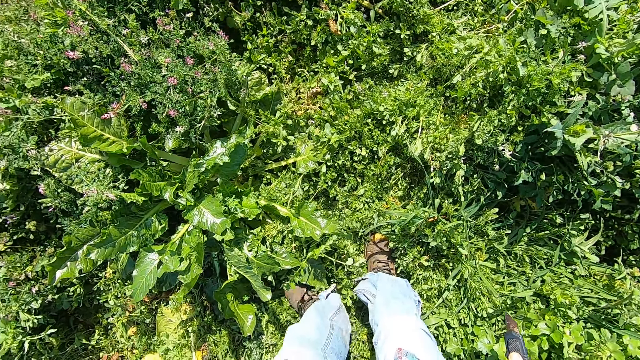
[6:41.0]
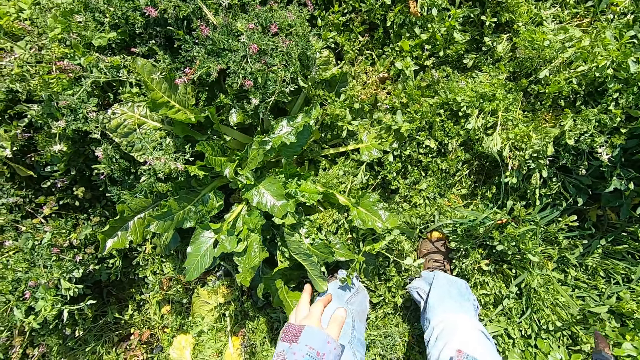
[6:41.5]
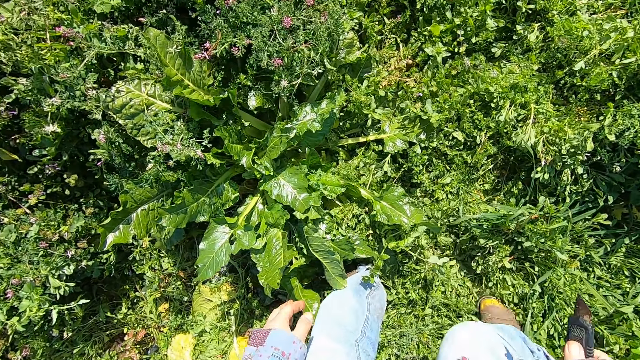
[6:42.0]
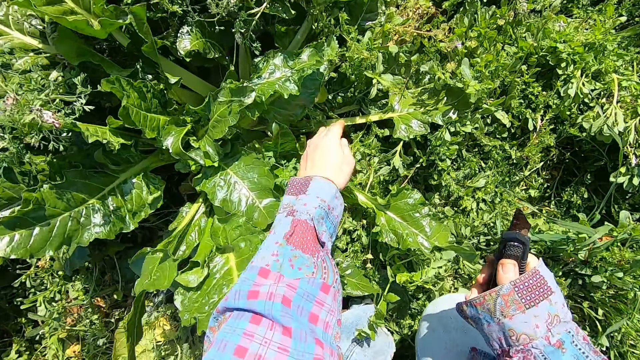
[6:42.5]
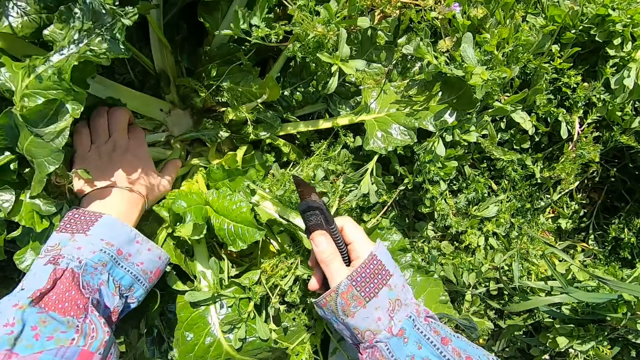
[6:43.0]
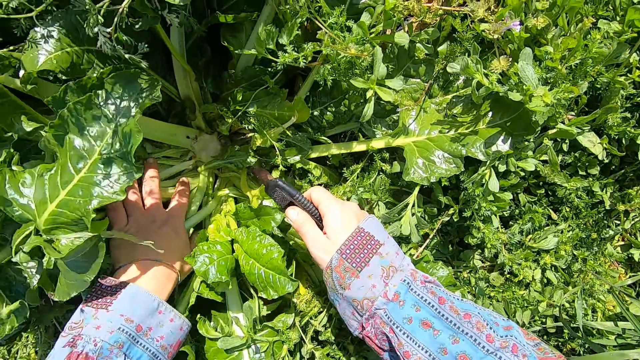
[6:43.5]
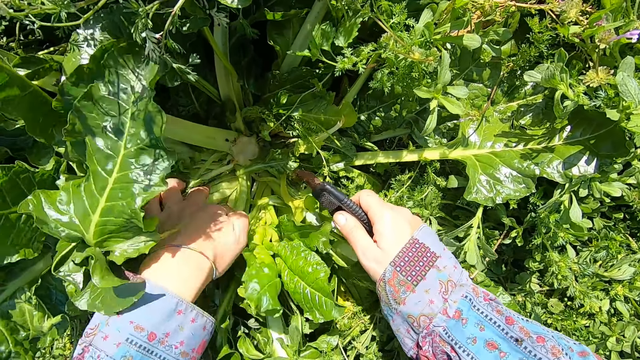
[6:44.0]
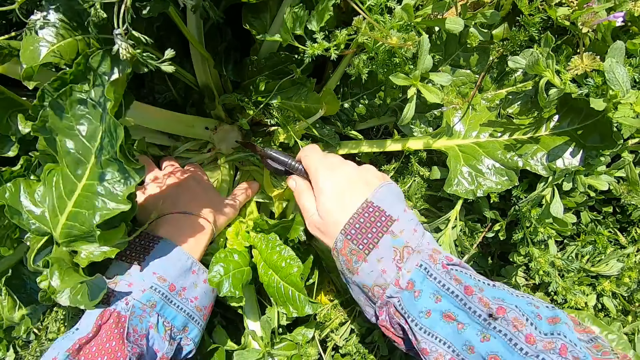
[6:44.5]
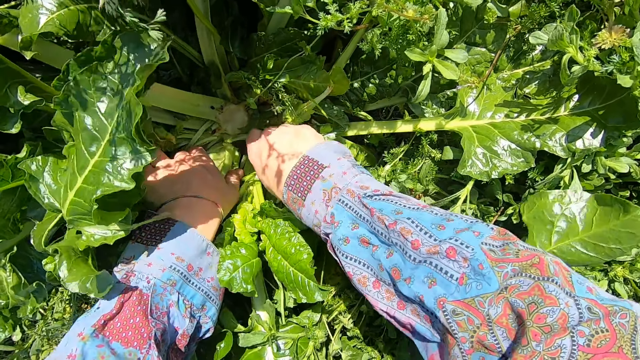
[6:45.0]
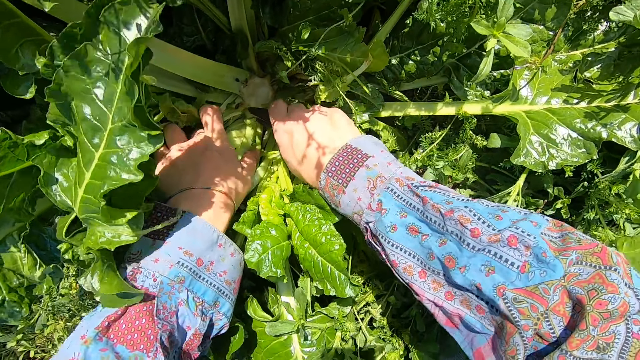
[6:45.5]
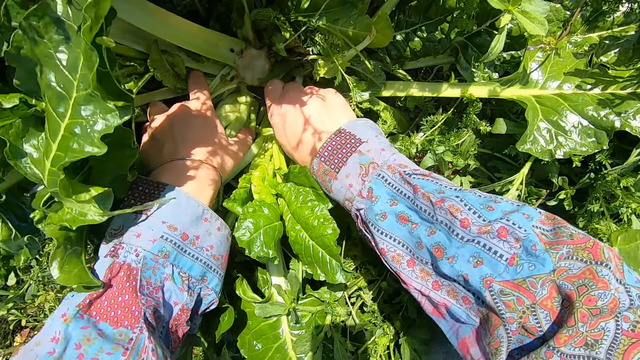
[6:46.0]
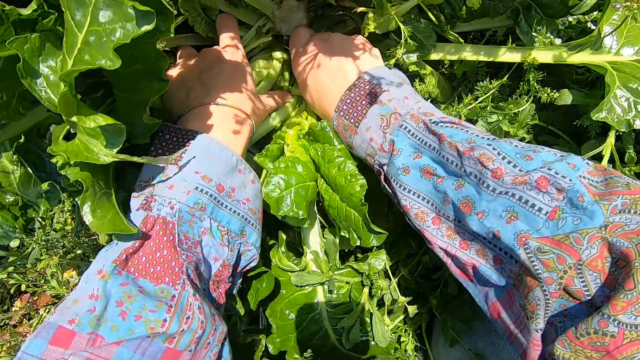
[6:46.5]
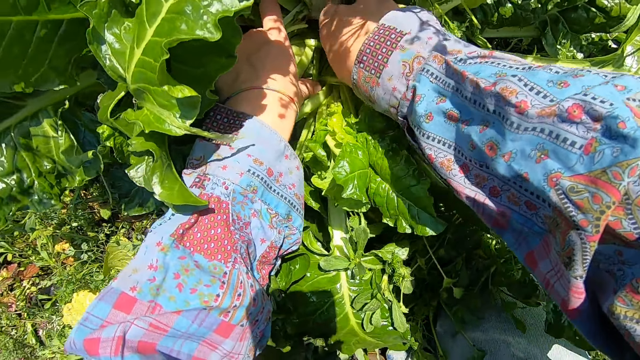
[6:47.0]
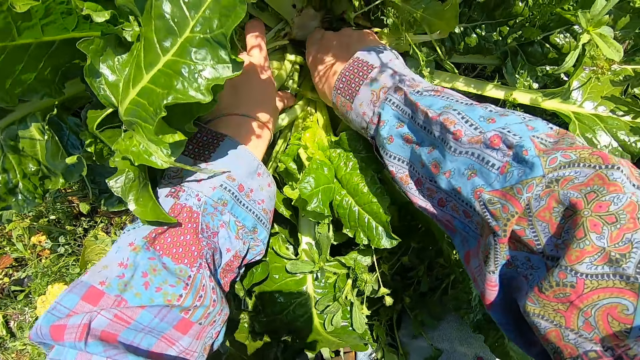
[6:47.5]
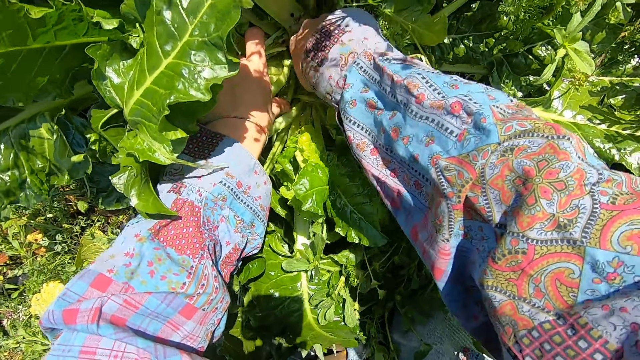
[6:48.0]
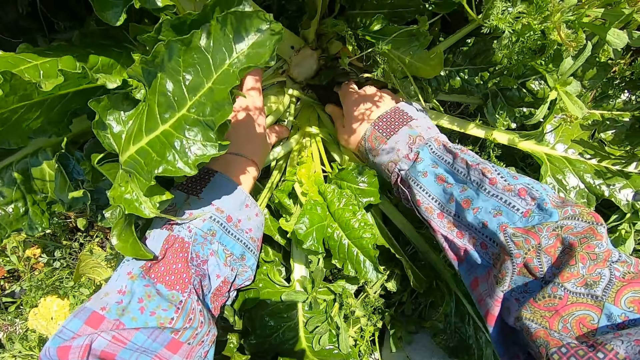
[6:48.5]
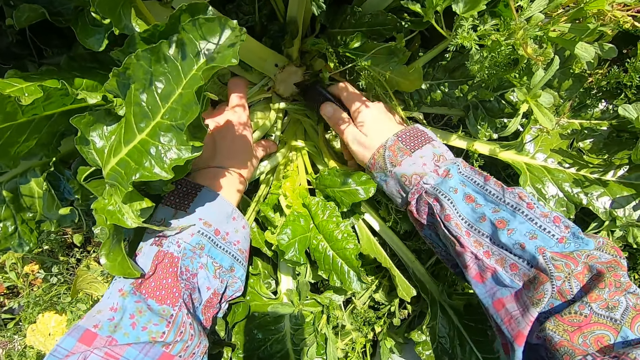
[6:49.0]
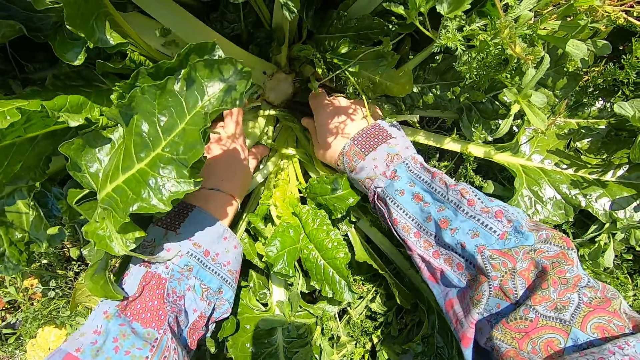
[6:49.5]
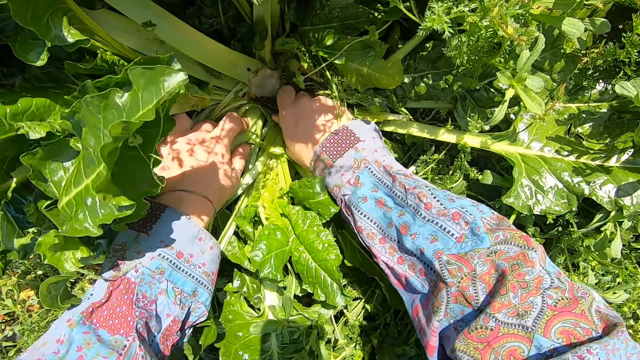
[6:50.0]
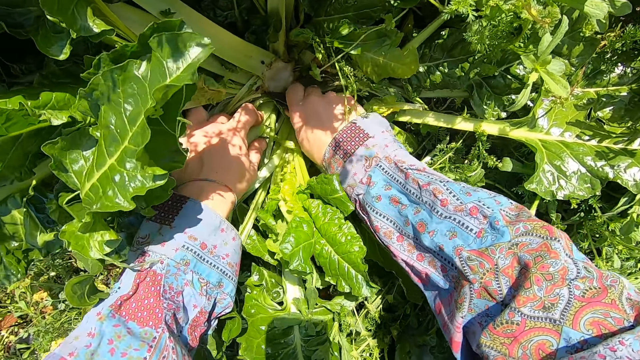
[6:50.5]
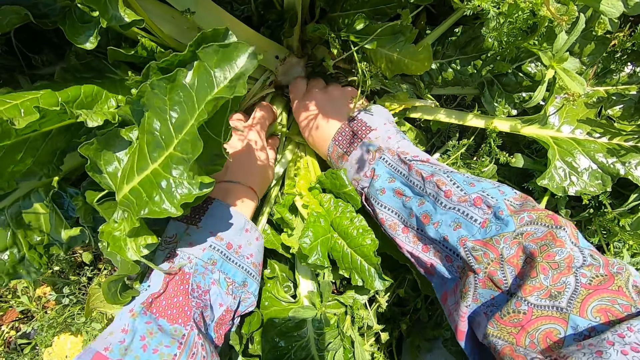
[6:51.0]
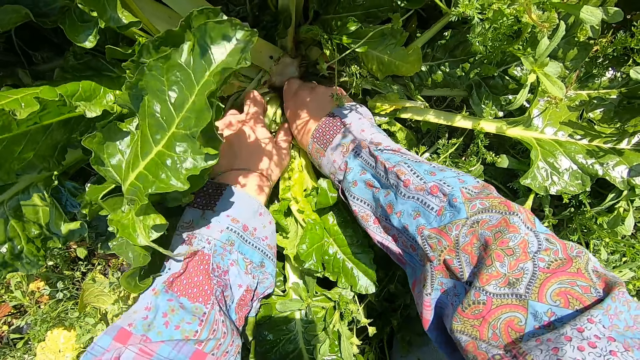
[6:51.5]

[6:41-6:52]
The camera wearer walks in the garden. They cut the chard with the cutter.

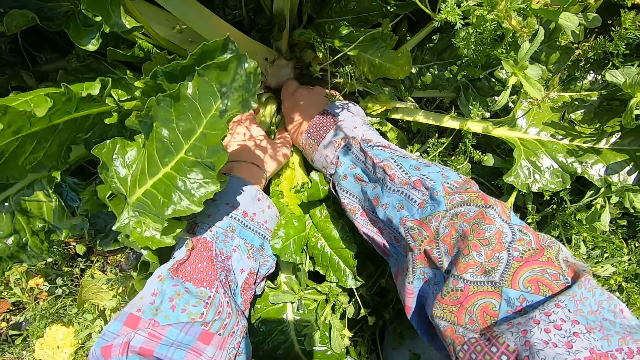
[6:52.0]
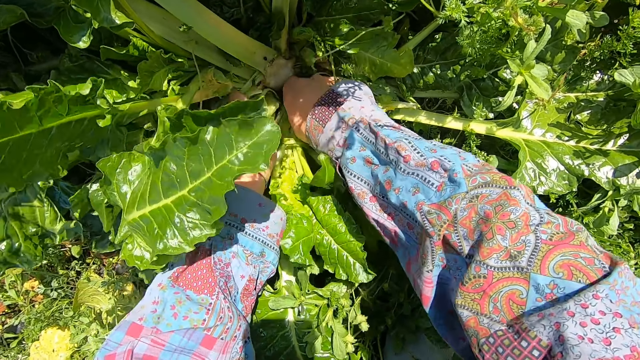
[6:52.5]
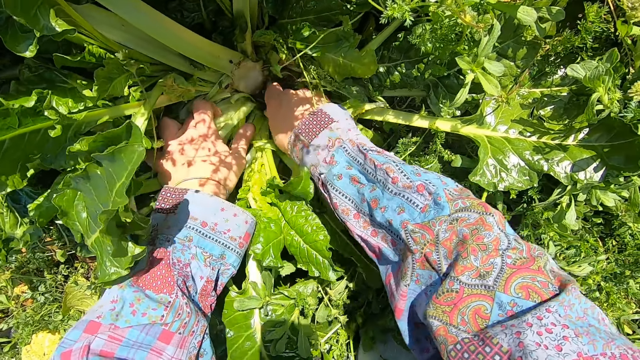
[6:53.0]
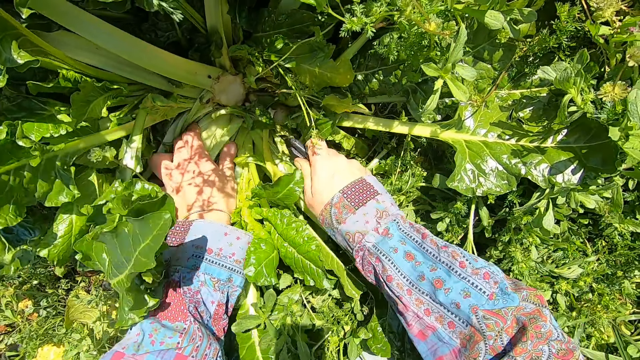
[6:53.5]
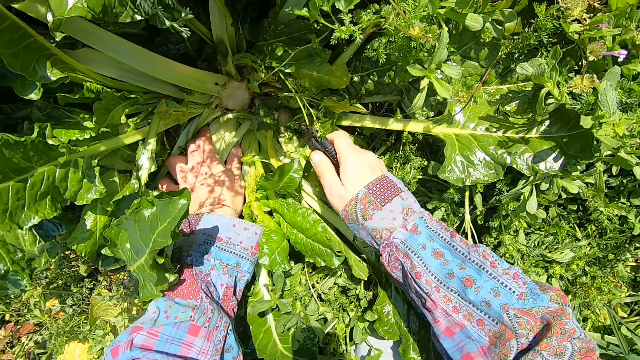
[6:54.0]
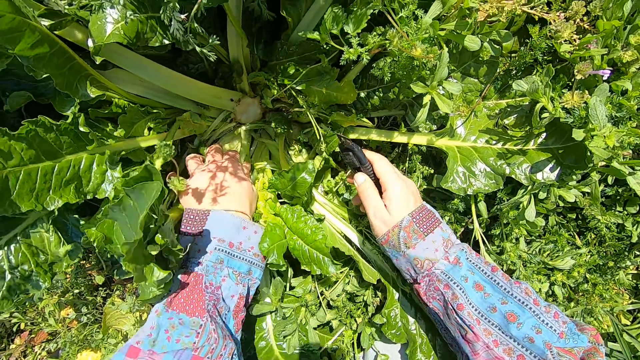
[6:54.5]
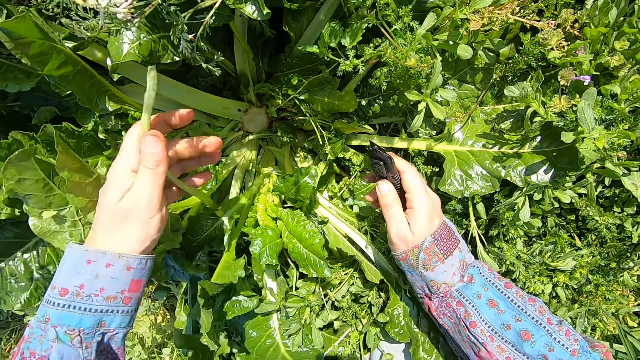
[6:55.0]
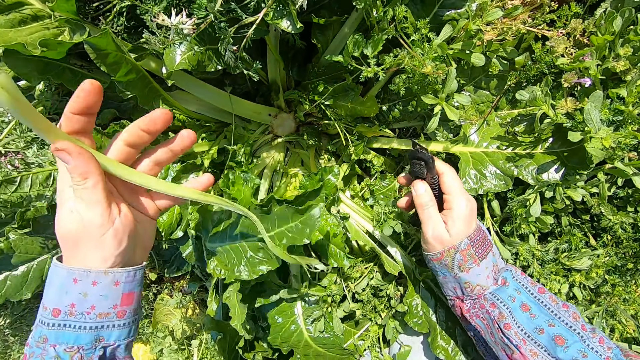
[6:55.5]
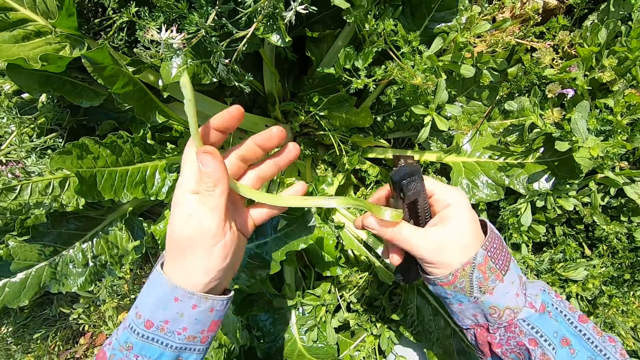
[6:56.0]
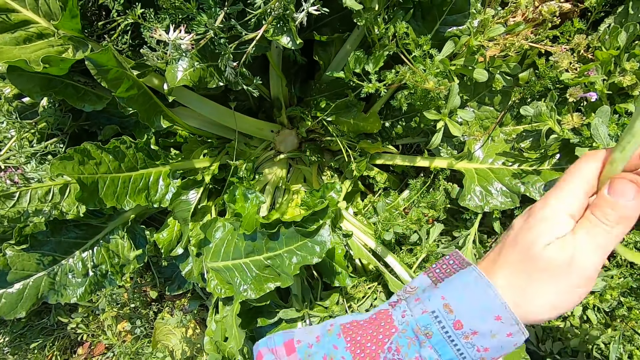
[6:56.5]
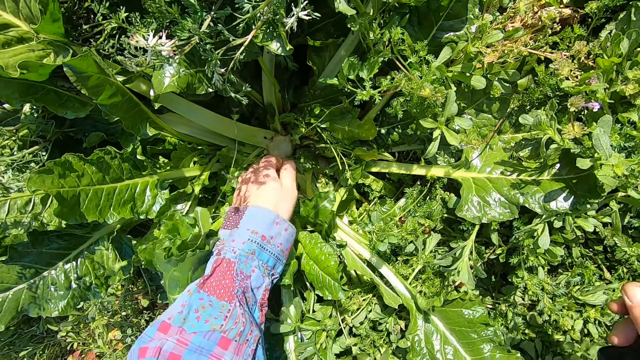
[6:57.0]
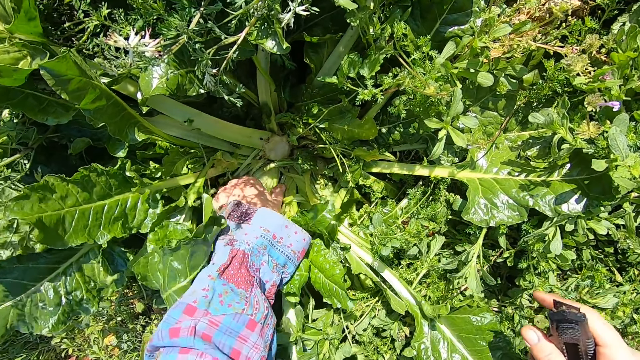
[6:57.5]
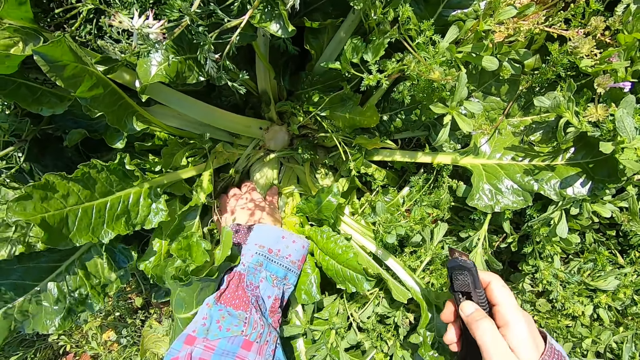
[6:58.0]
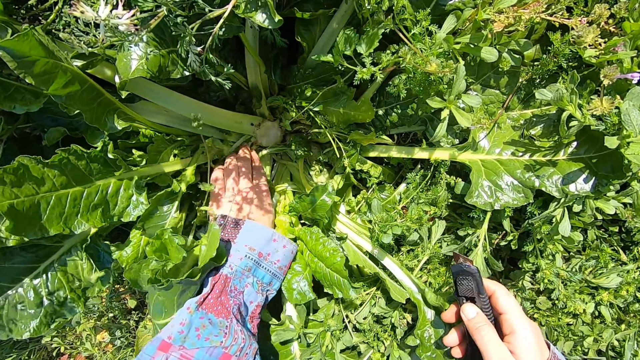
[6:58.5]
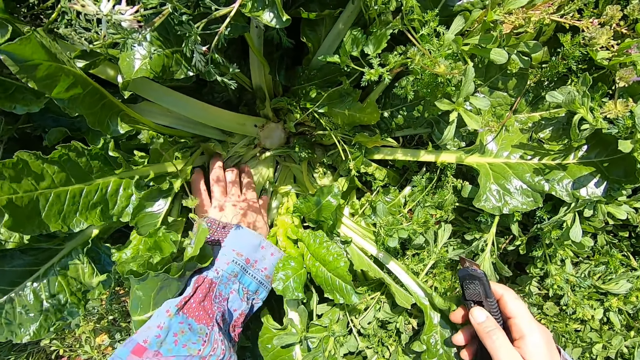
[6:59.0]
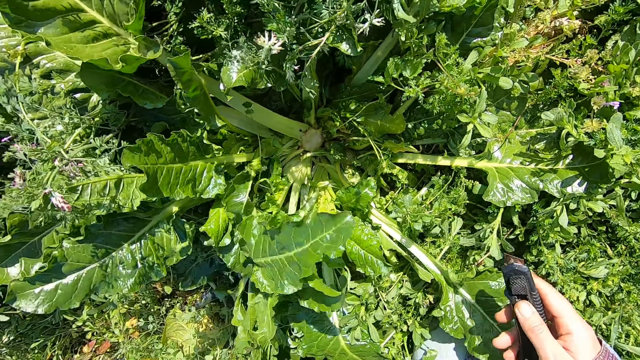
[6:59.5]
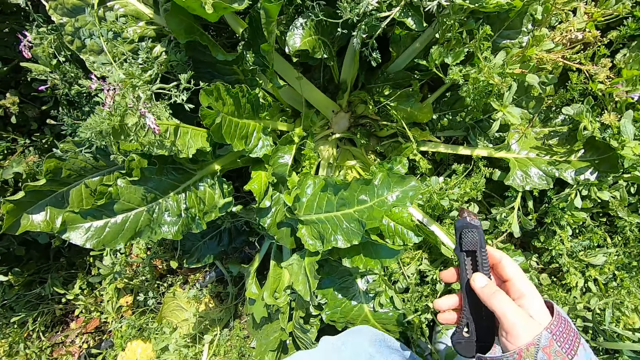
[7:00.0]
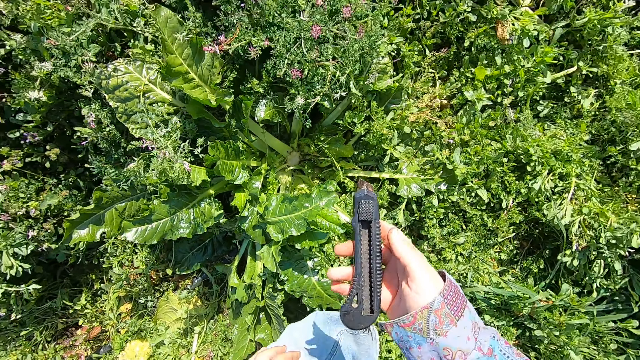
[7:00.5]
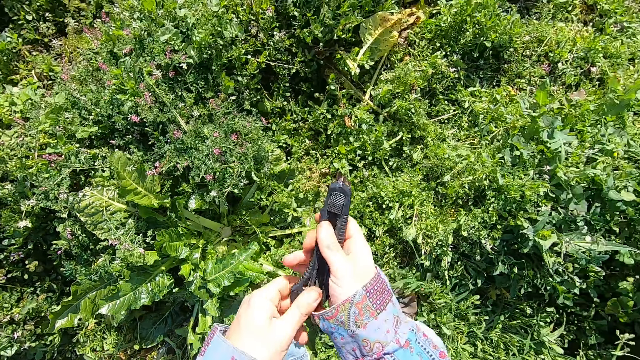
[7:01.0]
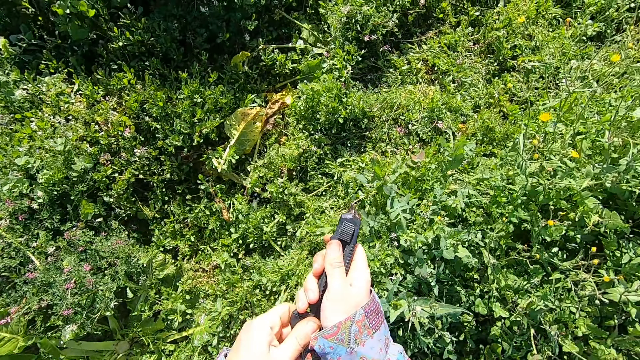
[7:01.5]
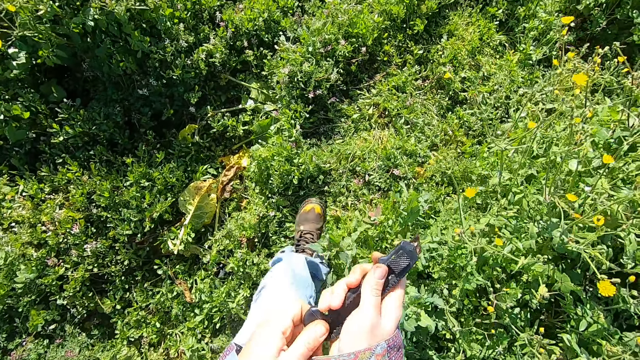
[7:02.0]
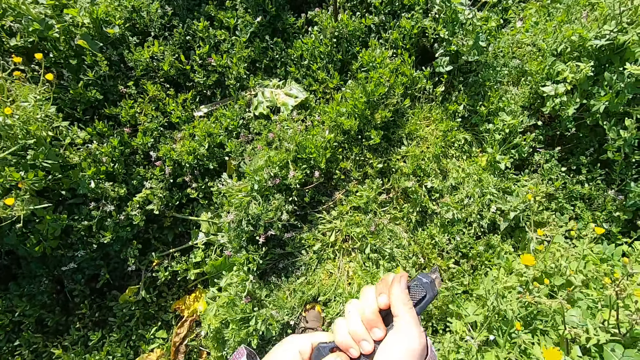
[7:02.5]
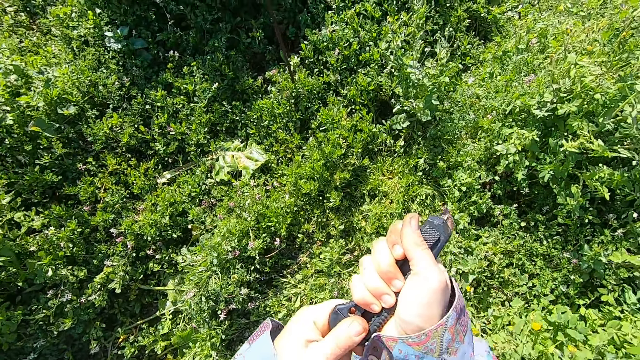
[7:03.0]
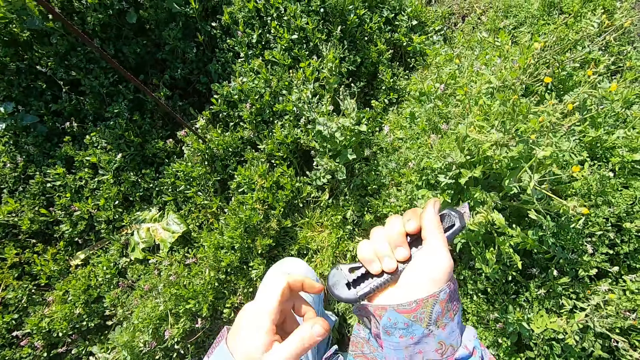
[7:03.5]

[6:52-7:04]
The camera wearer removes a stem from the chard. He throws the stem away, places his left hand on the stem of the chard and holds the spinach. He adjusts the cutter with both hands, stands up and walks forward out of the farm.
